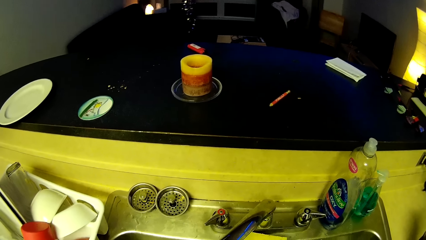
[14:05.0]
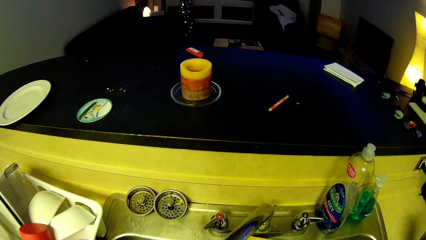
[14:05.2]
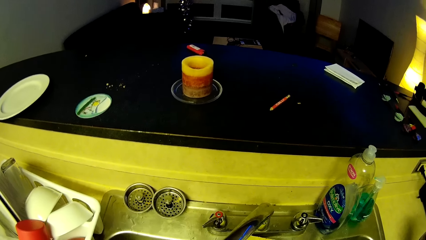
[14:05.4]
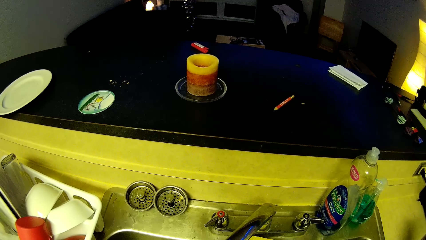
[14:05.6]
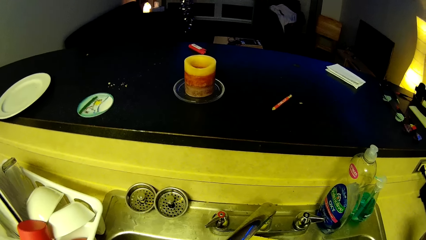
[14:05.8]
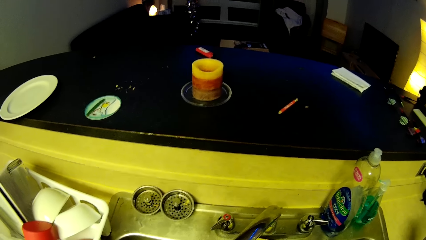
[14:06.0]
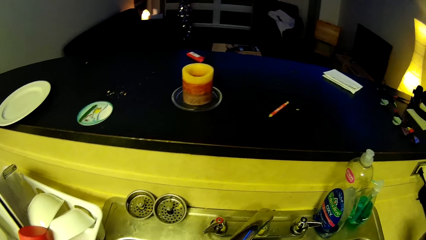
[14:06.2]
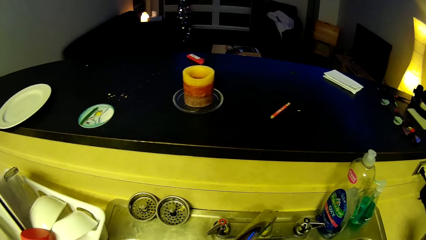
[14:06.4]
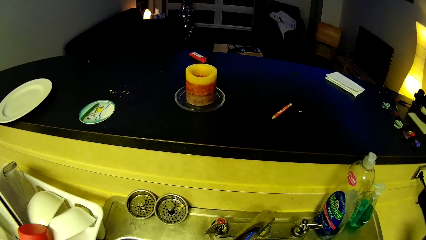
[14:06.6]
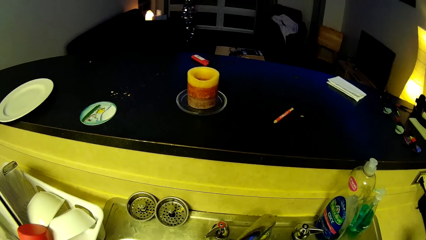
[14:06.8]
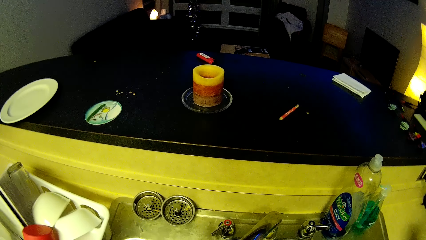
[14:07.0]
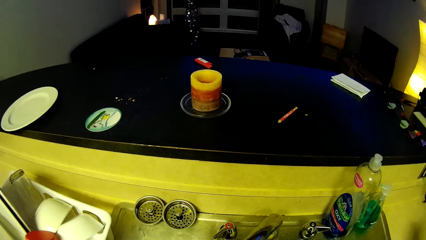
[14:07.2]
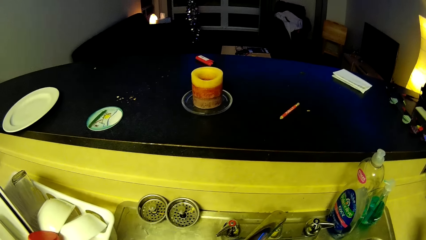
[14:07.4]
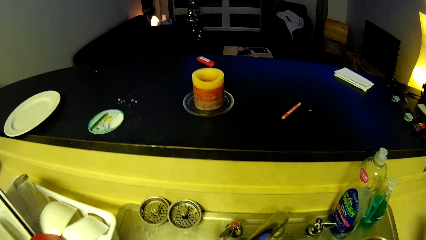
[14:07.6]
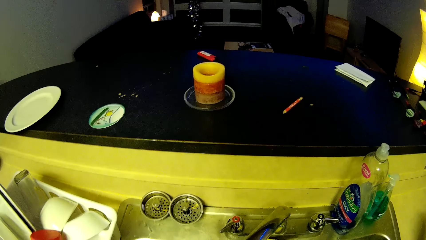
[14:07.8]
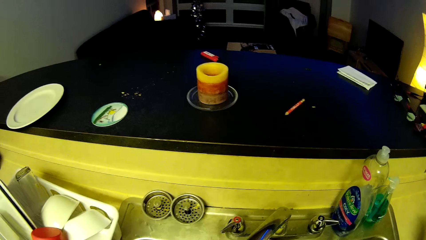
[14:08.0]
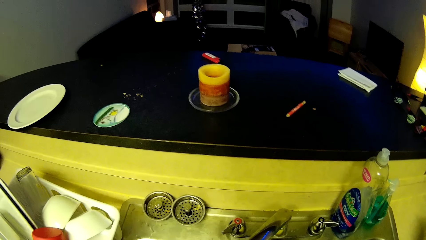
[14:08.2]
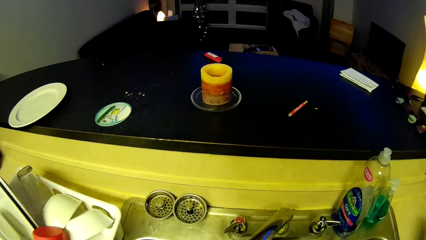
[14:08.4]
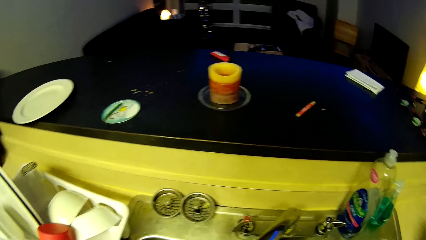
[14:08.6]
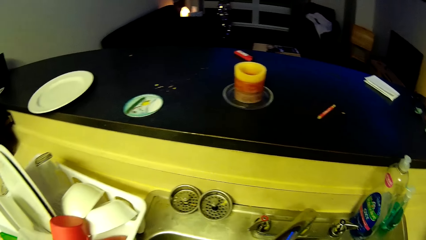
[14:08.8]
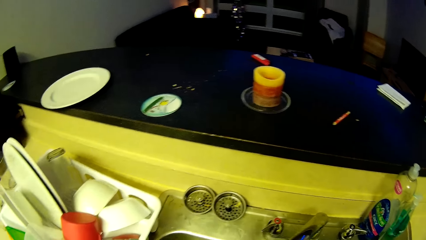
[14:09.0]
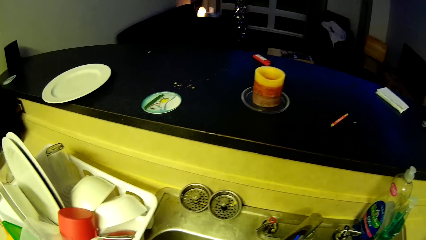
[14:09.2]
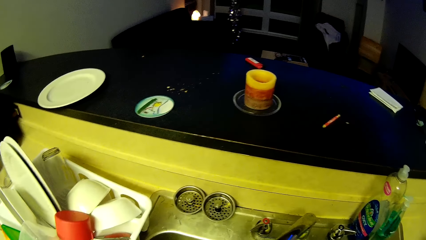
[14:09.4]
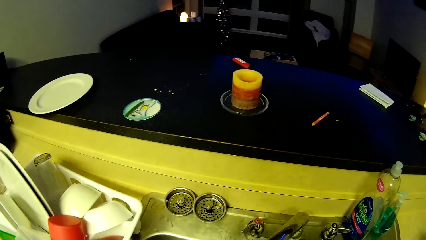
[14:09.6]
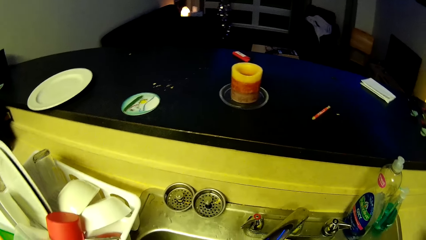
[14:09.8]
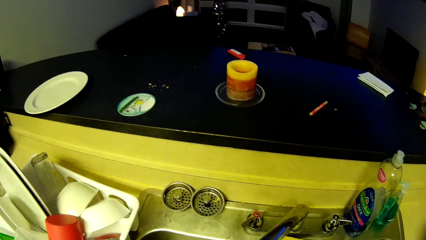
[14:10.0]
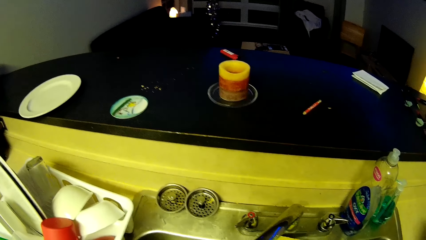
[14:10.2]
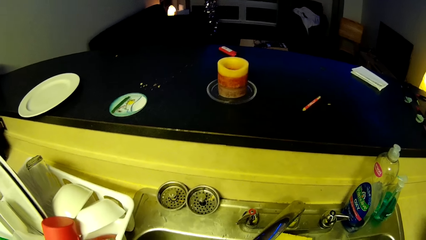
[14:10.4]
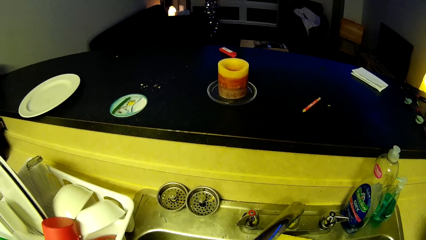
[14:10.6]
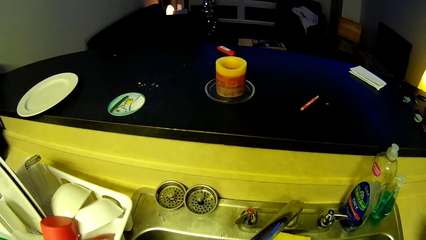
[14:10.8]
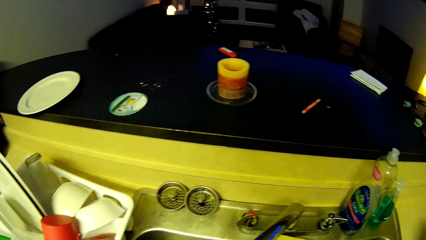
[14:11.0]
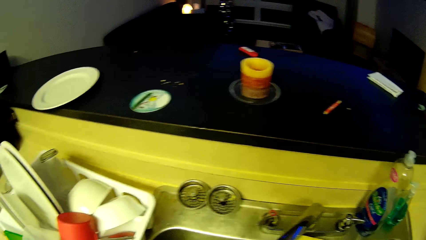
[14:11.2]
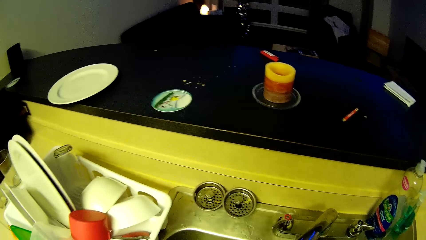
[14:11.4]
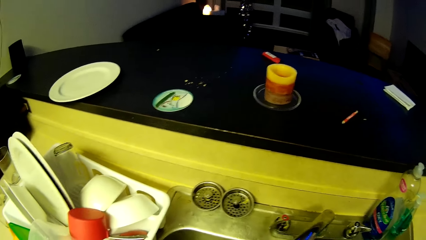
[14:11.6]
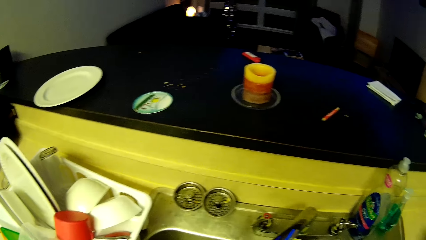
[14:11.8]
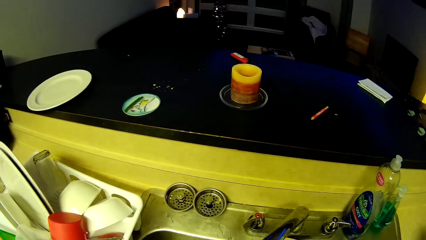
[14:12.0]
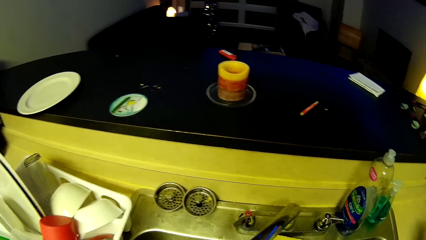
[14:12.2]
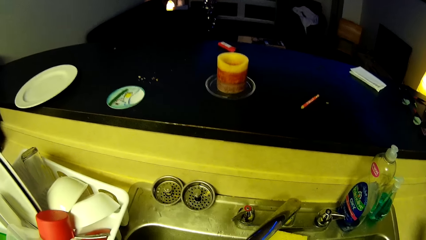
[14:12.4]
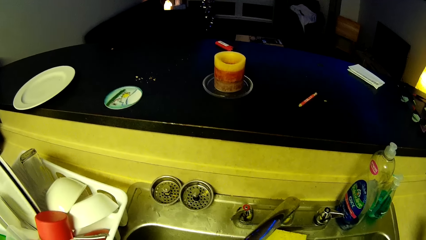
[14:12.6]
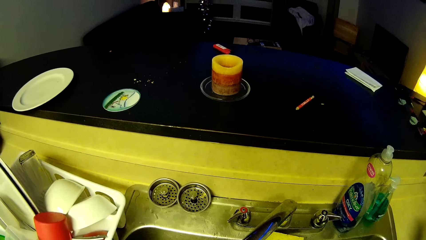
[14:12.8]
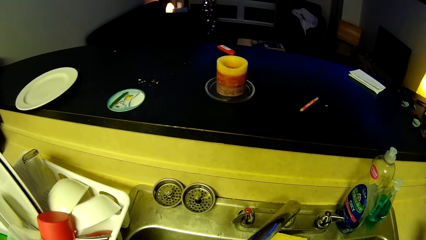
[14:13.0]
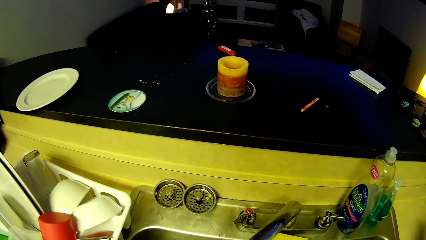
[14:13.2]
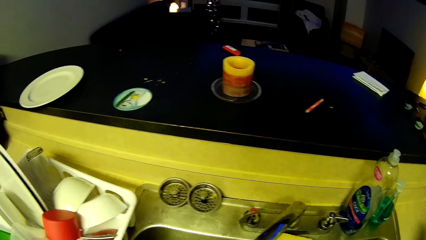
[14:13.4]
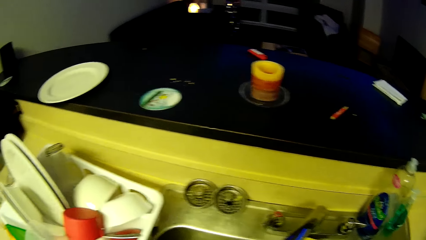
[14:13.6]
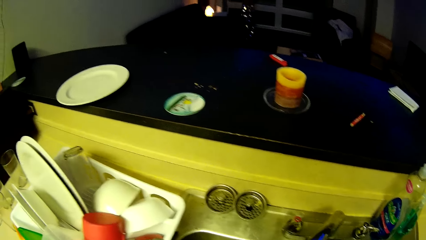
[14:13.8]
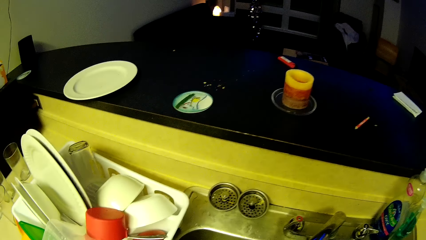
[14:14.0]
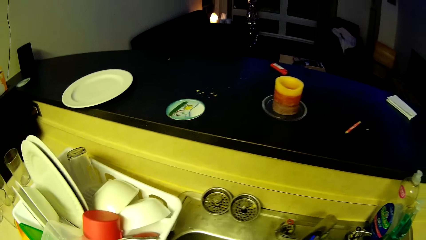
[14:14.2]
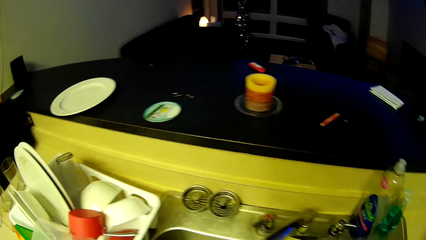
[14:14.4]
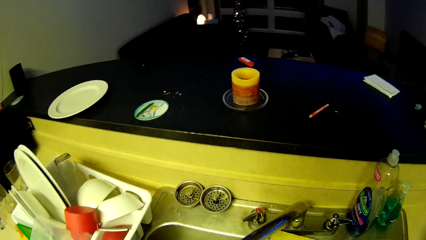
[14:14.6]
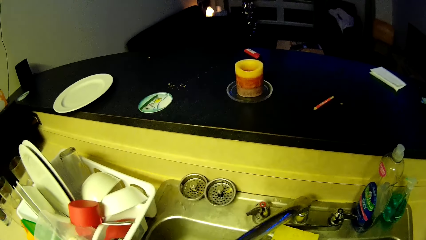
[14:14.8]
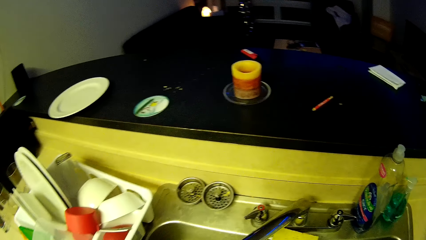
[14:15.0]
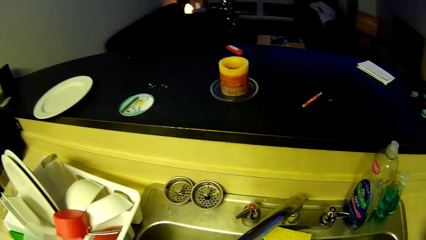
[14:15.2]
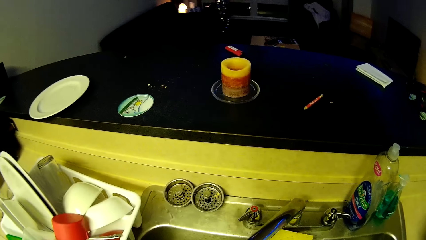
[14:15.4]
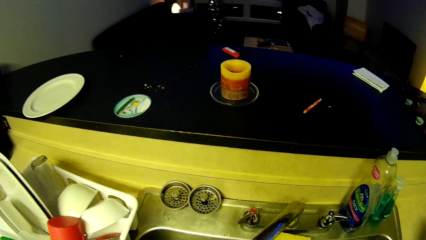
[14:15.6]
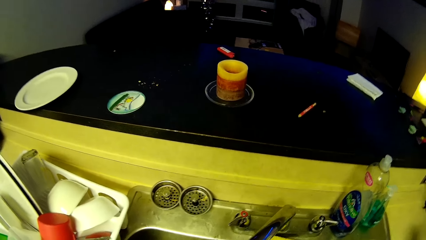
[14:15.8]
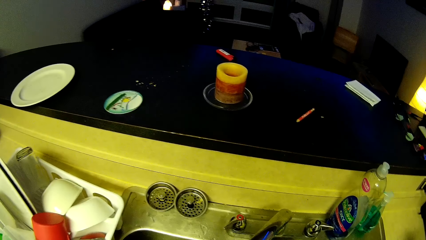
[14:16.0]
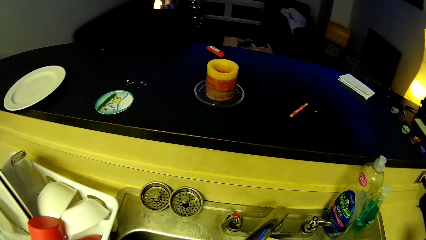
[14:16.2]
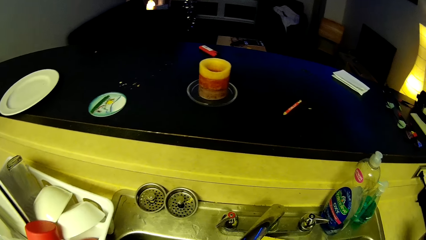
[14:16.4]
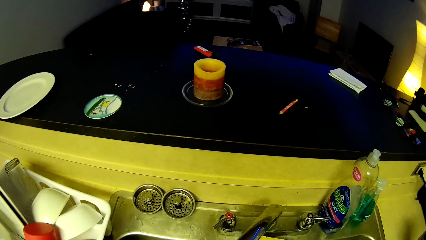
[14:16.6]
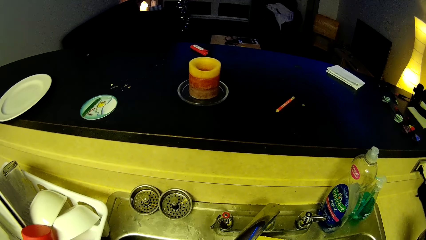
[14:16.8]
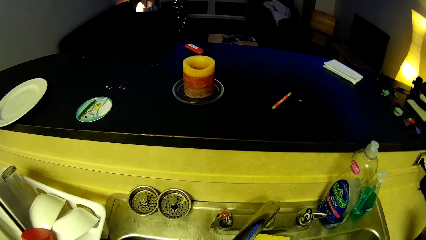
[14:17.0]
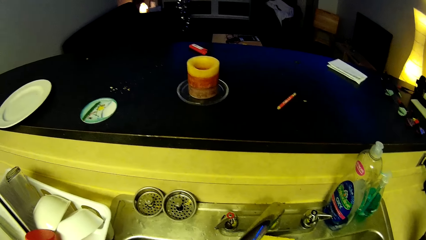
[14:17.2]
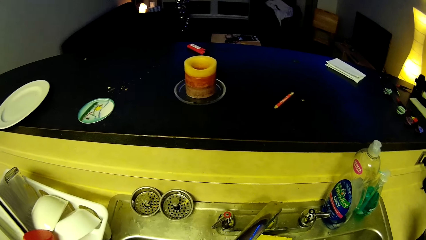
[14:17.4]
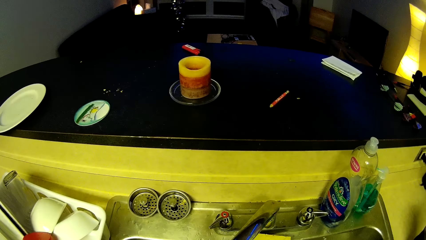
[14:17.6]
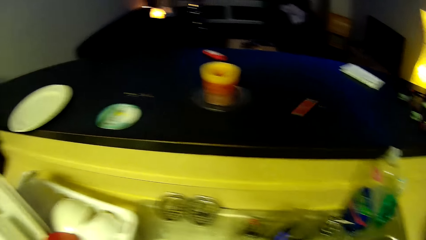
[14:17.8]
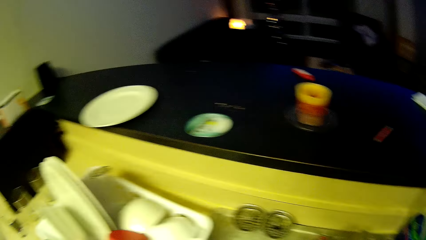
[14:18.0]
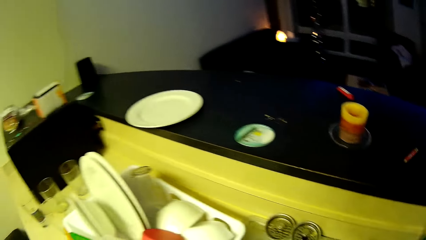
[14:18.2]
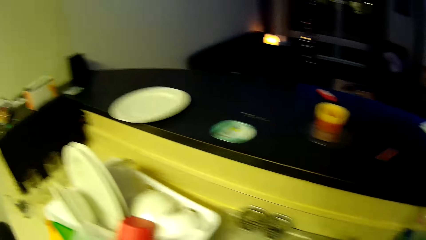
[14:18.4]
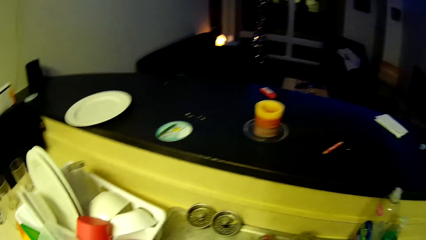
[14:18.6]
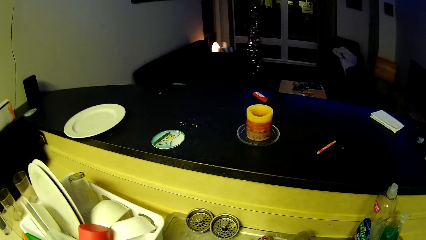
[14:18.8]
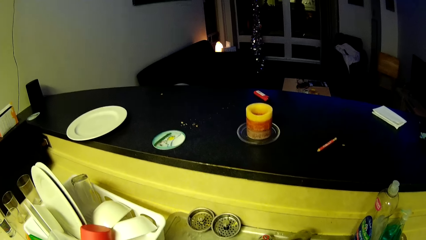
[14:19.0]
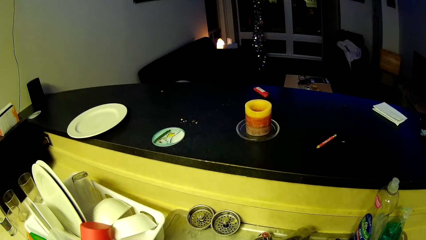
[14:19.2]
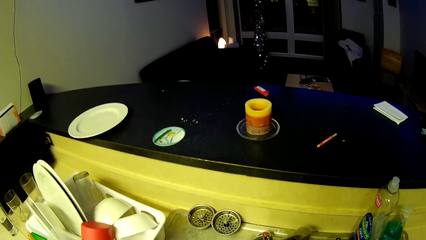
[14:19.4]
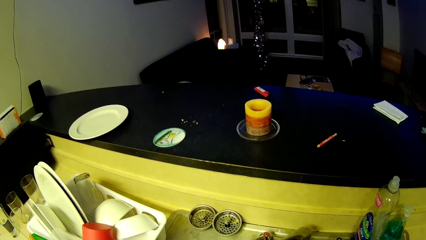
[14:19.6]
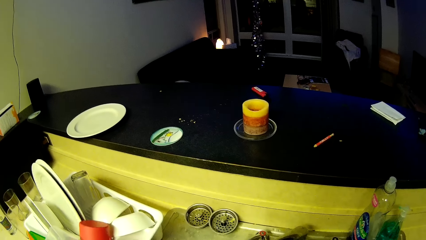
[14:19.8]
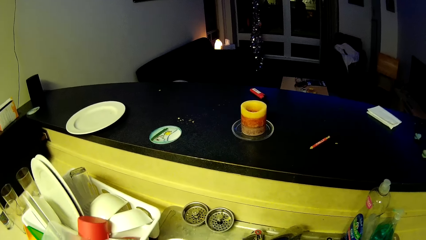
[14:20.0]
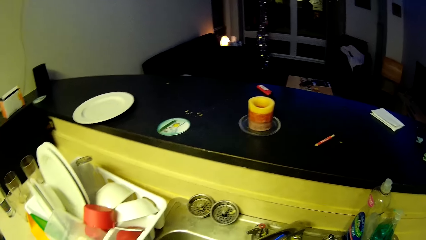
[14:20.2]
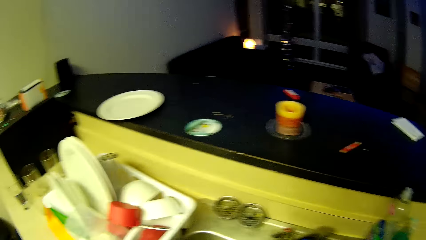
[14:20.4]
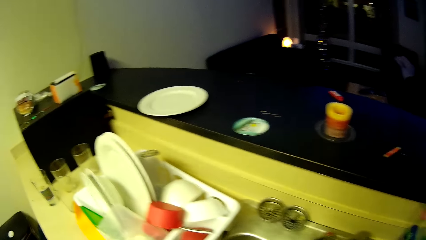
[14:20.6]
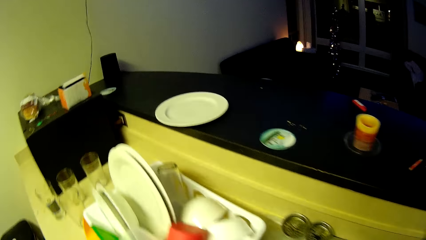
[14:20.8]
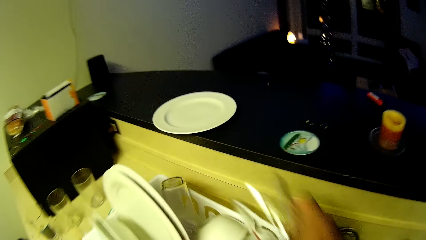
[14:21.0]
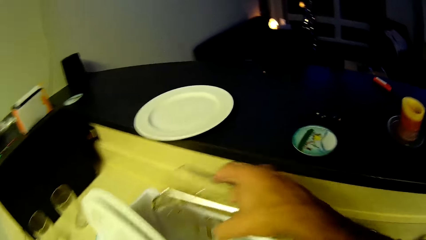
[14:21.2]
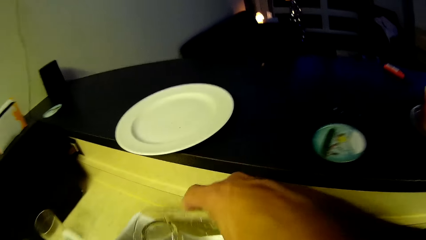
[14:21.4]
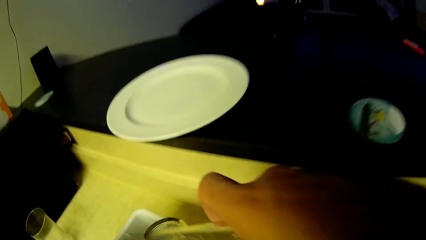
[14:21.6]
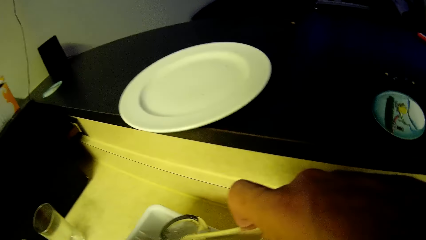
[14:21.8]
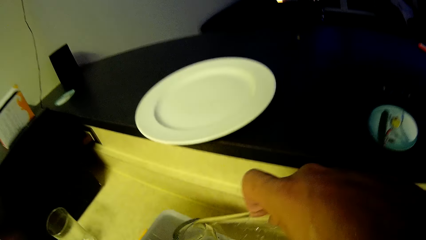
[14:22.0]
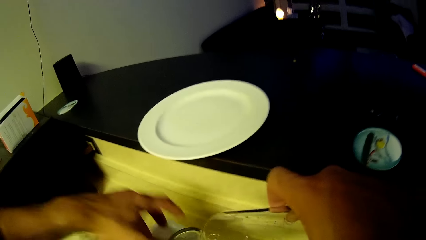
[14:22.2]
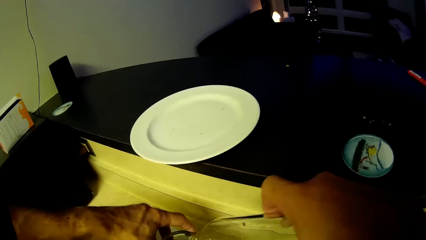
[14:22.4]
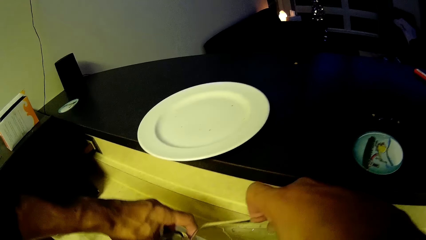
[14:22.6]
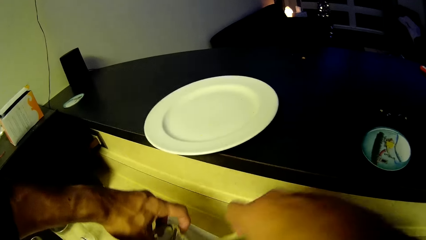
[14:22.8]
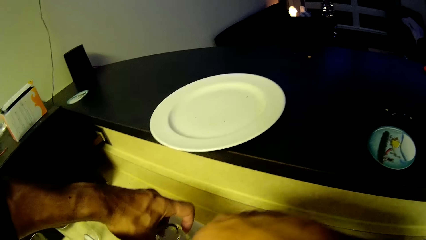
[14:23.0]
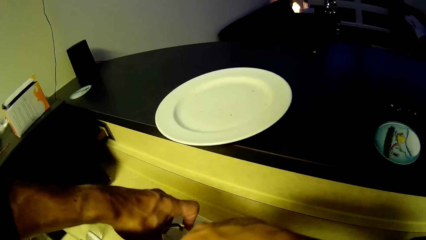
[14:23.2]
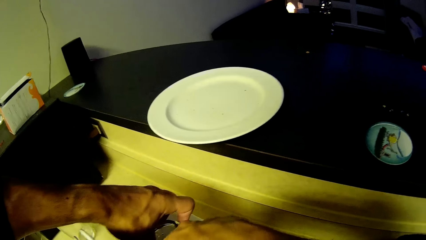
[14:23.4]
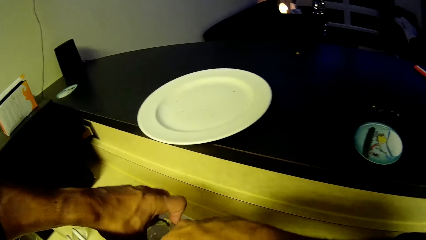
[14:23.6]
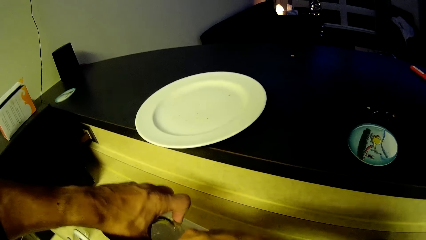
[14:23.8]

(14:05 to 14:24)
The camera wearer drops the glass cup in the plate drainer with his right hand. He moves the glass. He adjusts another glass cup in the plate drainer with his left hand.
